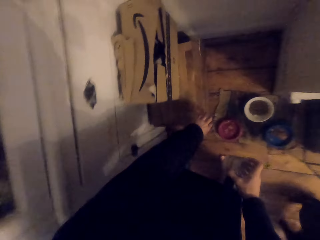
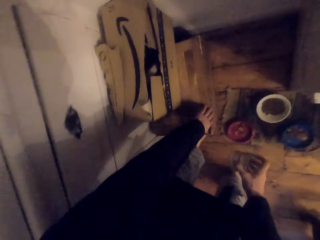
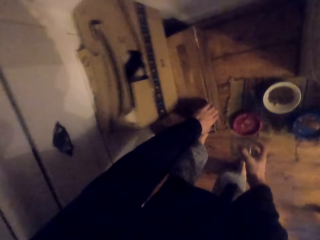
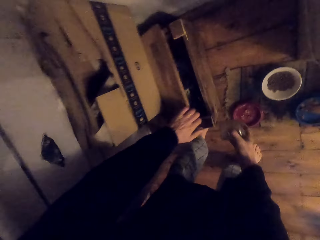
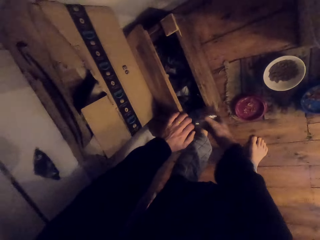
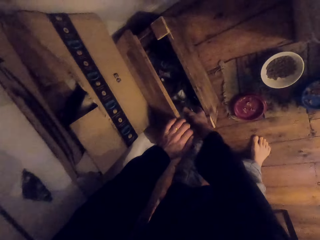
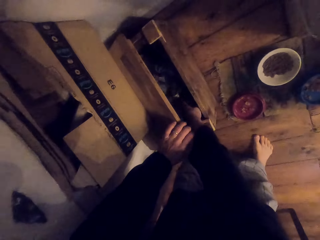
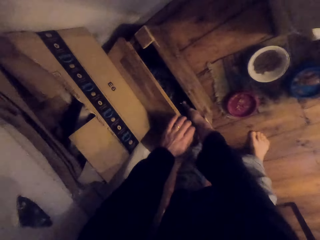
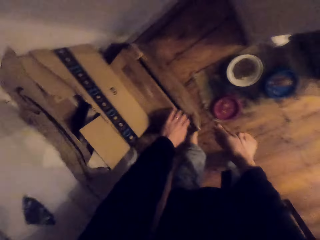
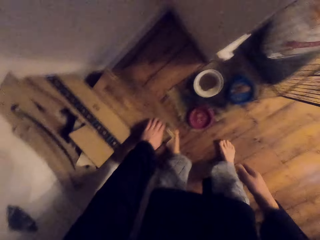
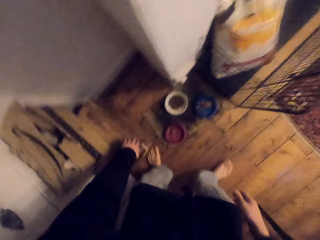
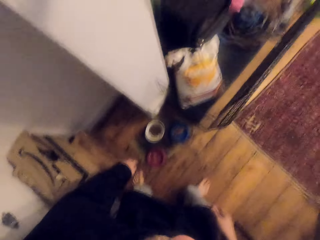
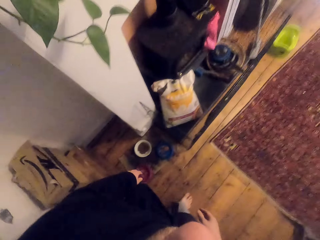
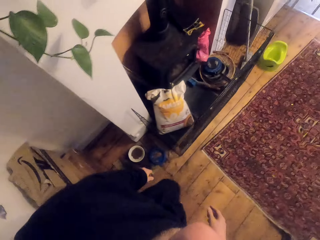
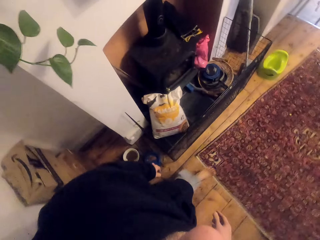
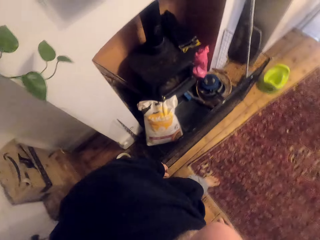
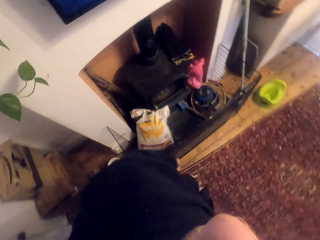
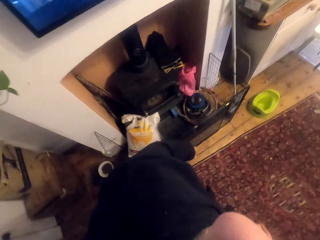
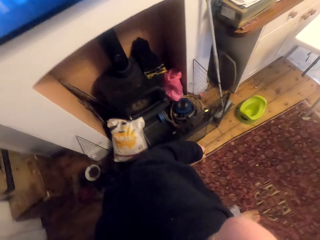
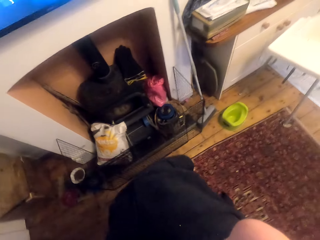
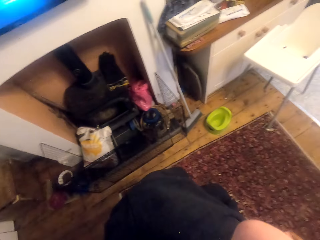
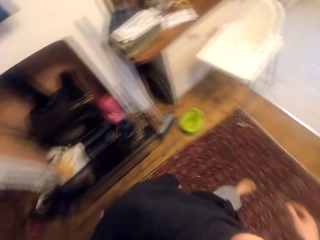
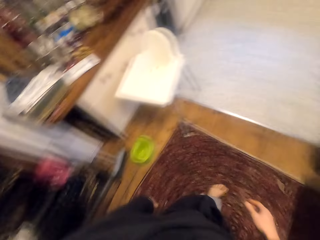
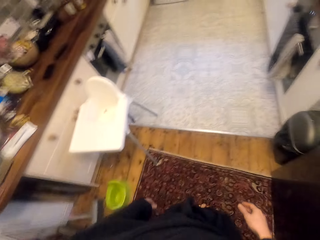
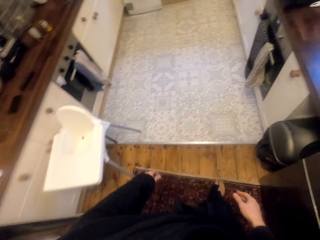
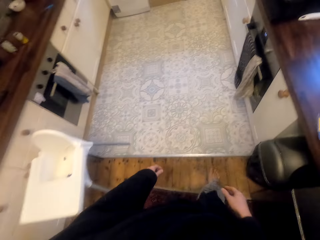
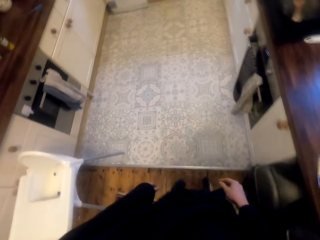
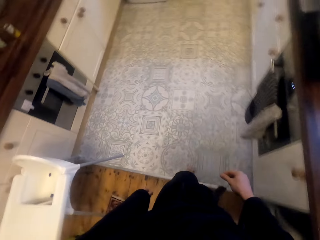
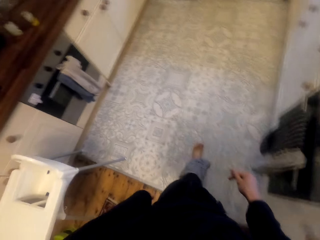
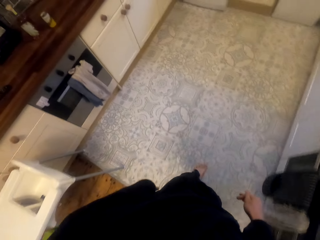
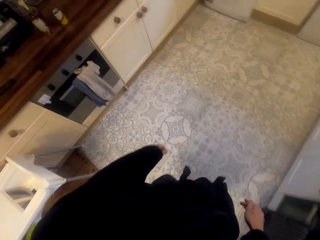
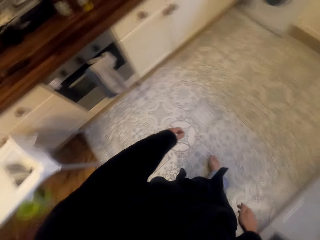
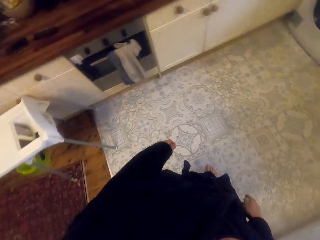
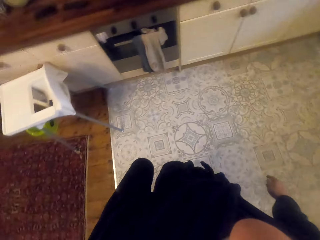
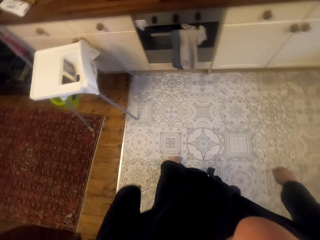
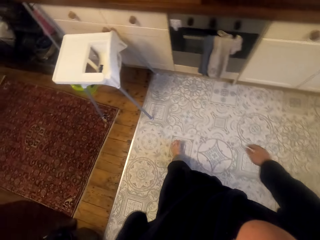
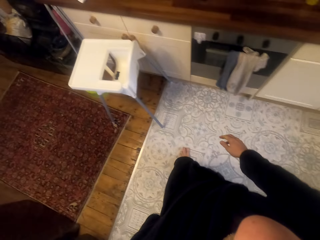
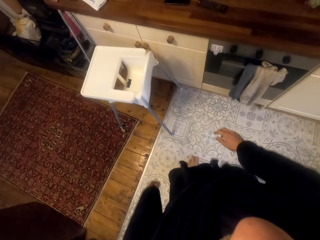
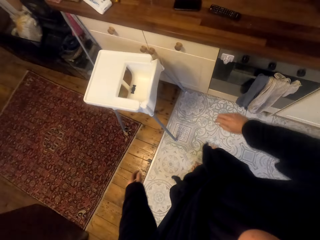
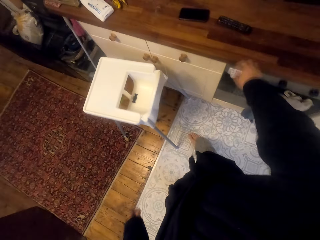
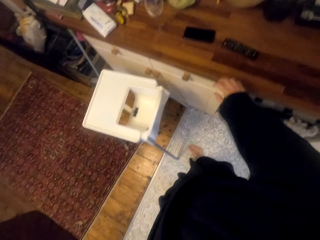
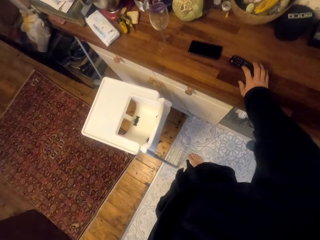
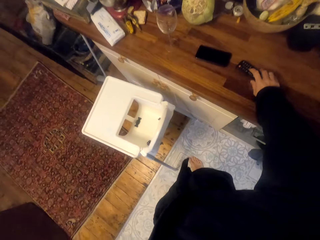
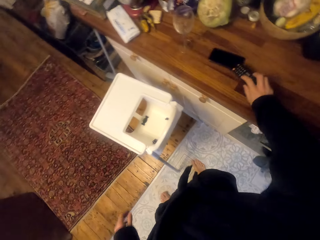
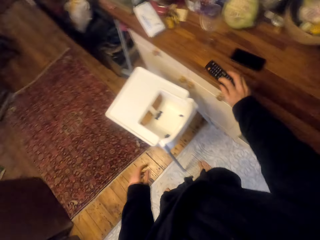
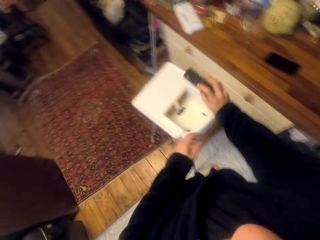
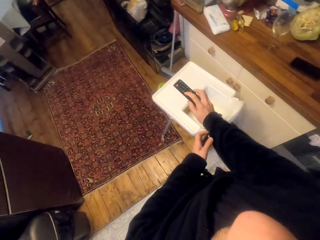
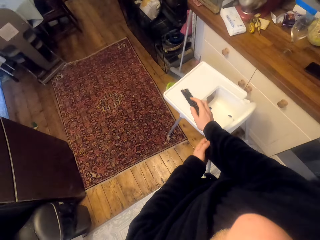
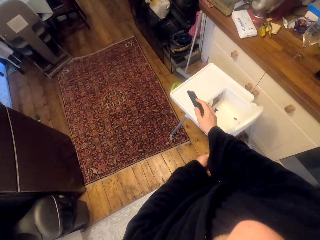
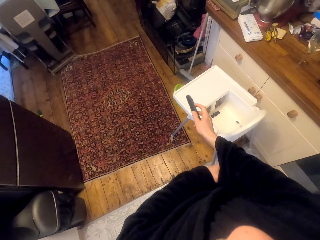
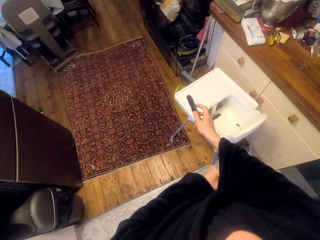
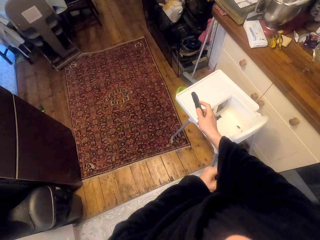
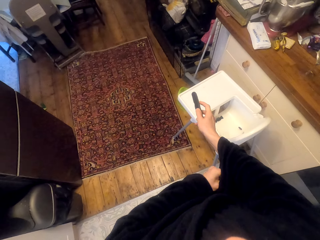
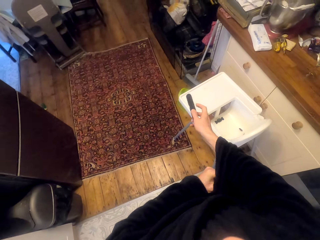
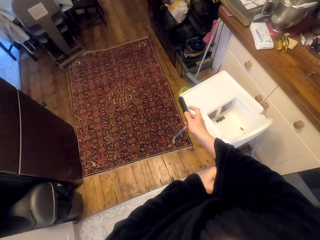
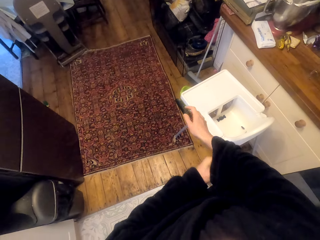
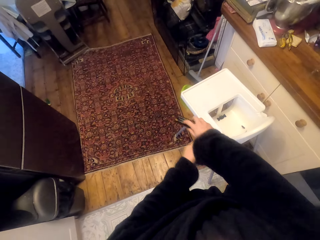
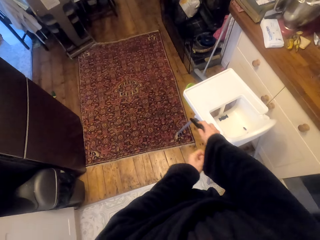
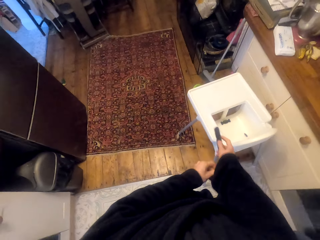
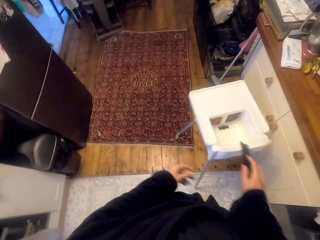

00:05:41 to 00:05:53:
The camera wearer puts the glasses in a wooden box. They walk in the room. They pick up the remote control. They adjust the sleeve.

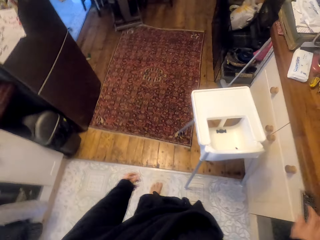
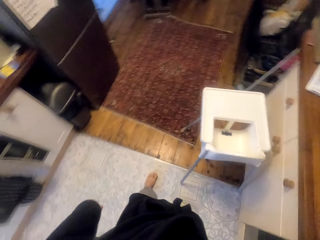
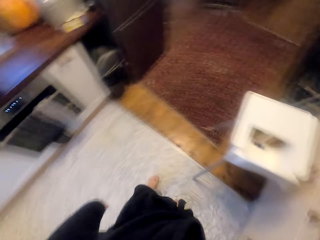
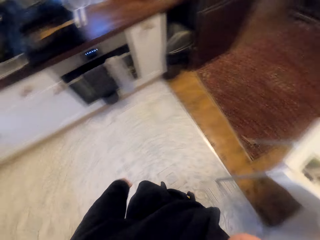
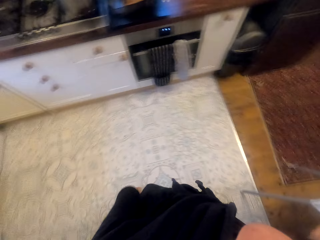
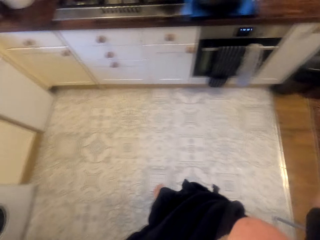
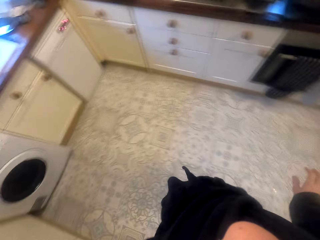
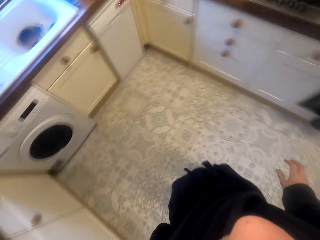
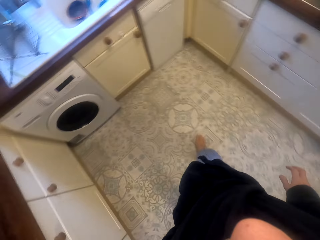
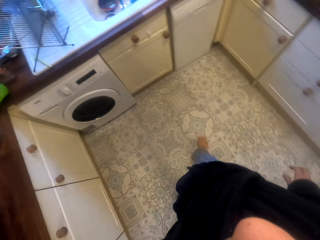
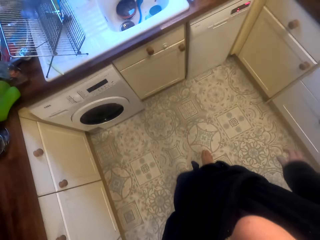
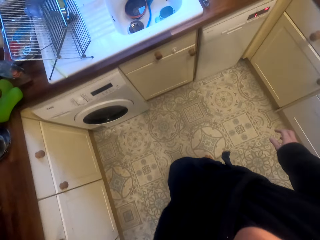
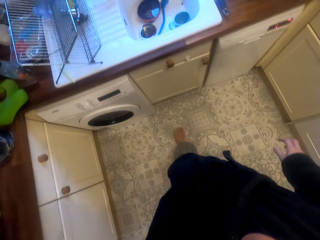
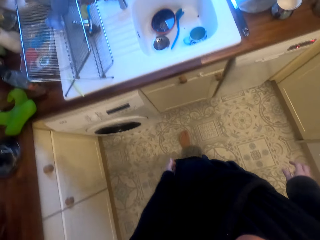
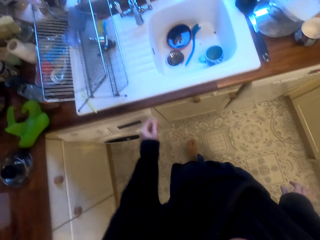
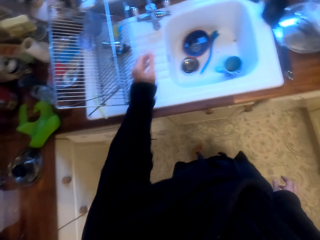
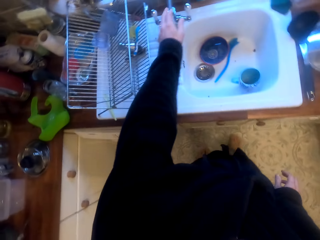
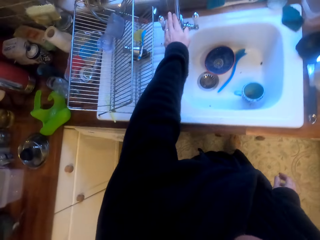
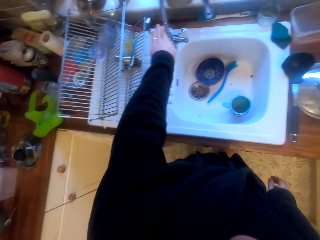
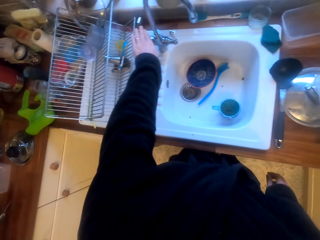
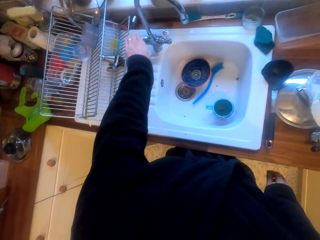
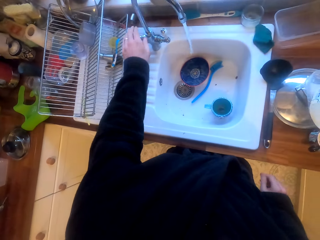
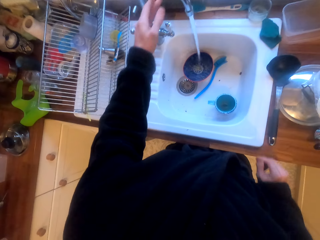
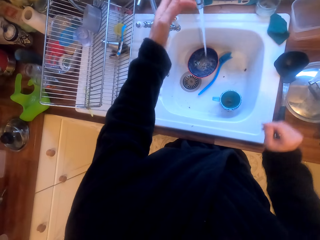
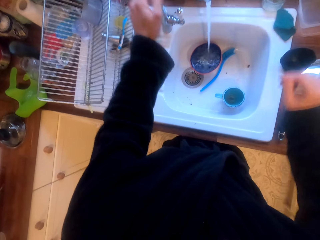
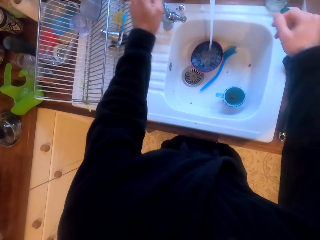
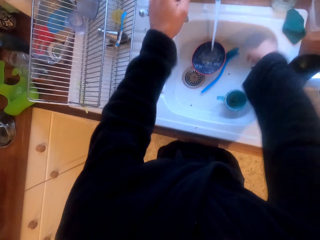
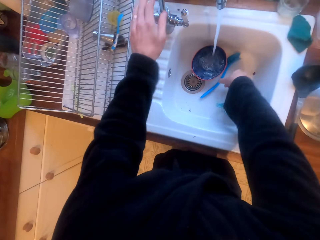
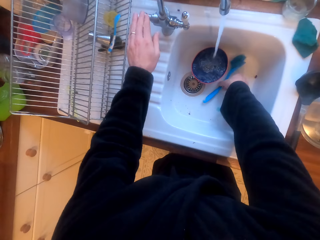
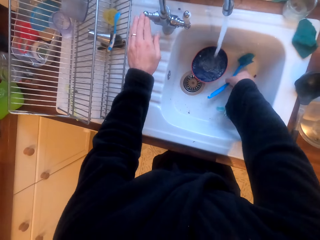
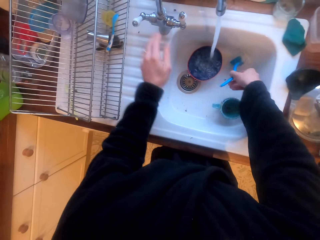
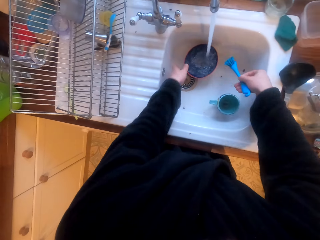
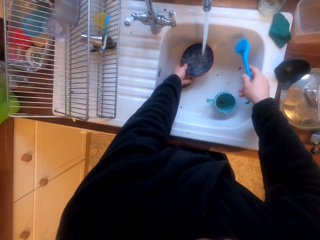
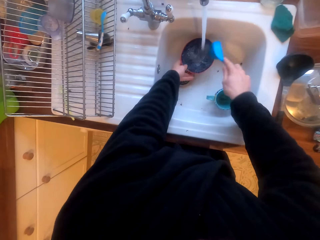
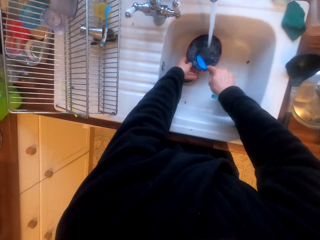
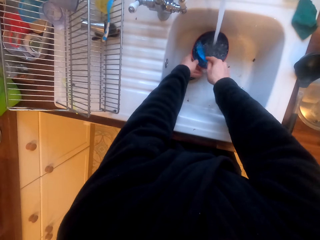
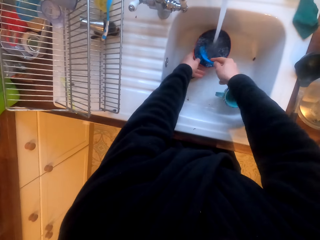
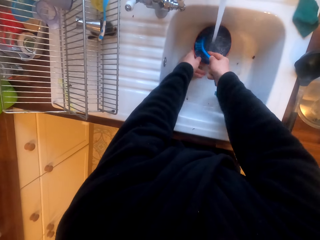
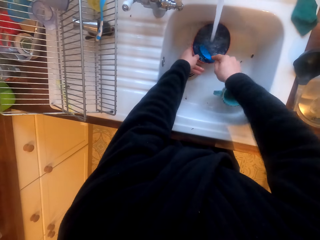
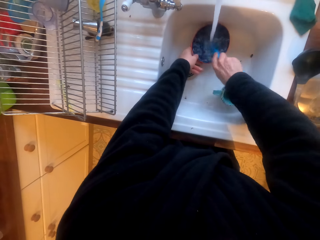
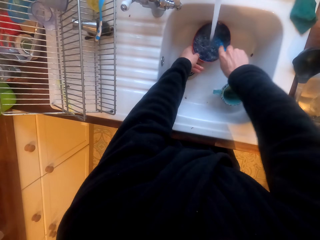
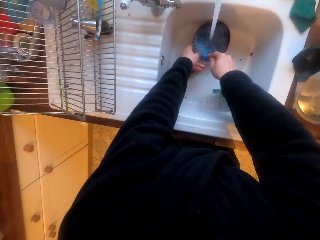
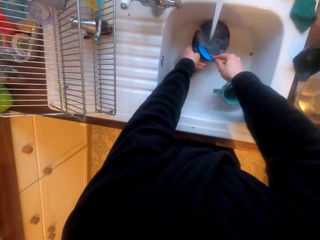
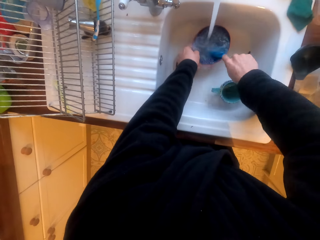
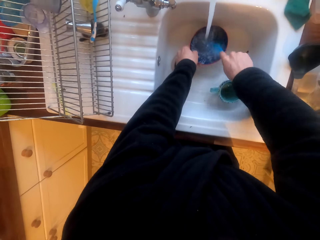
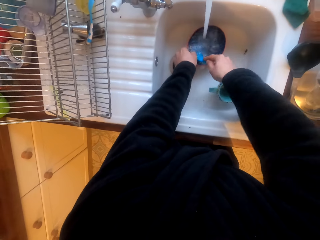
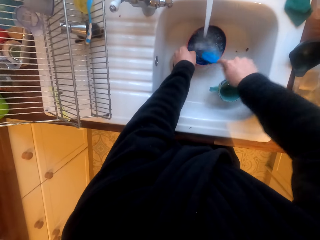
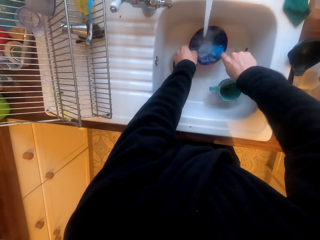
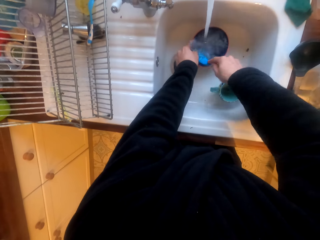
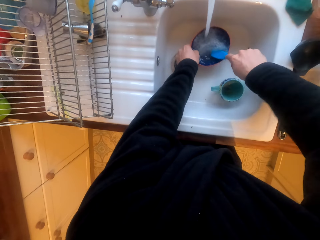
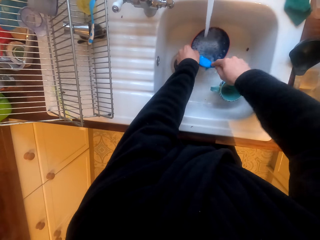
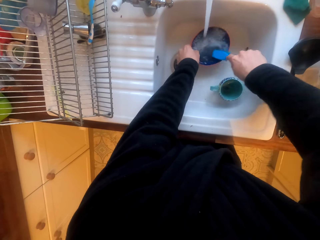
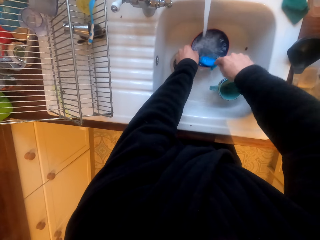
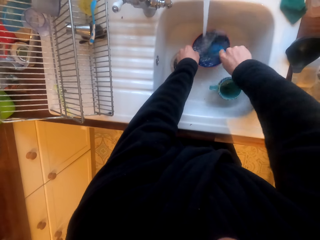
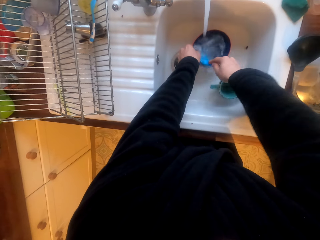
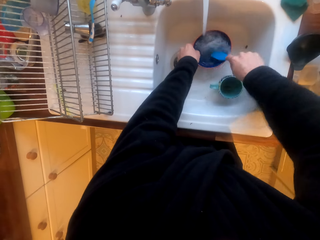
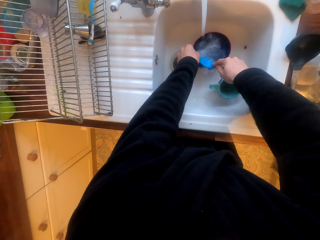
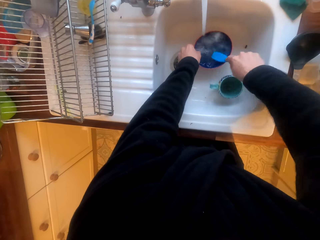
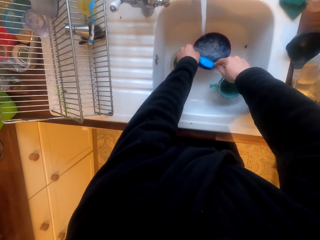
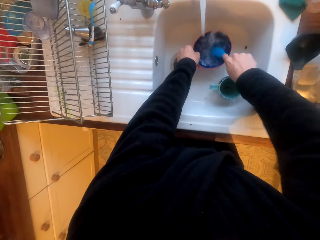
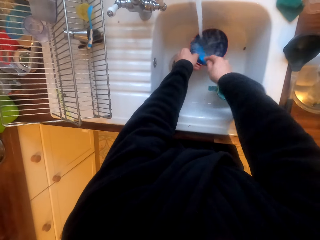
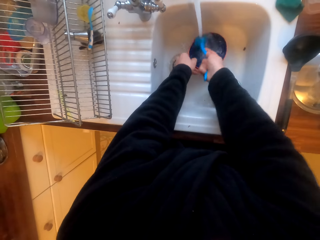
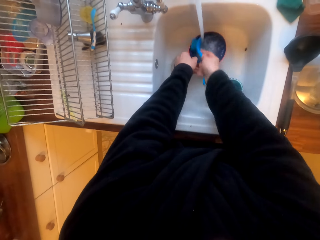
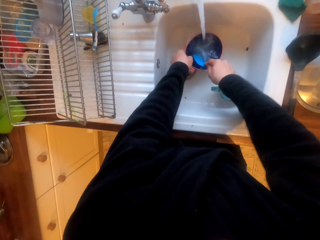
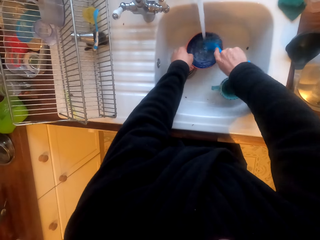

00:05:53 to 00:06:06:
The camera wearer walks around. They open the tap. They pick up a brush. They scrub the bowl with the brush in the sink.
